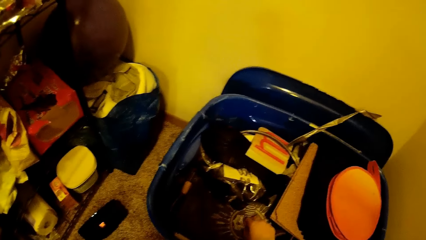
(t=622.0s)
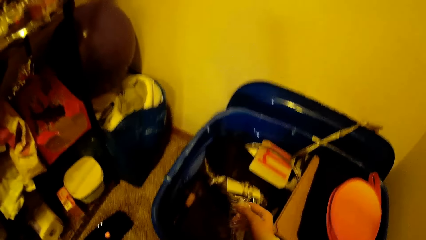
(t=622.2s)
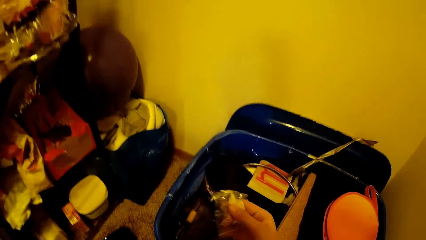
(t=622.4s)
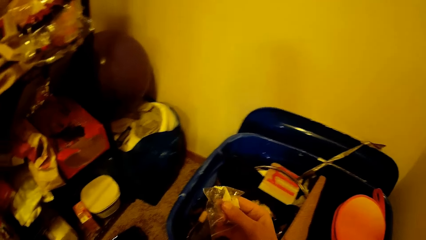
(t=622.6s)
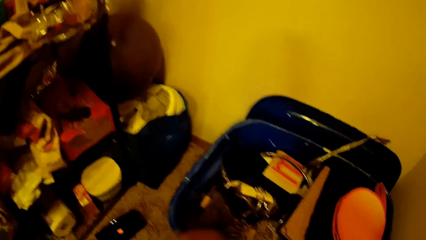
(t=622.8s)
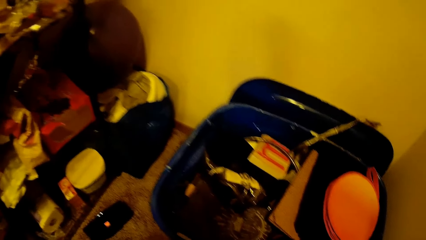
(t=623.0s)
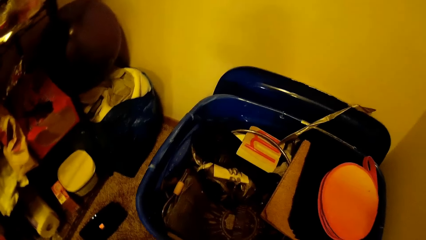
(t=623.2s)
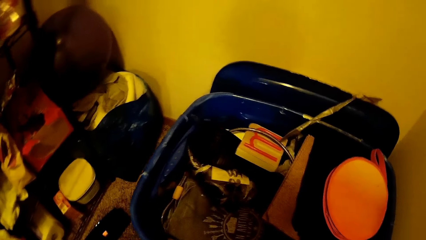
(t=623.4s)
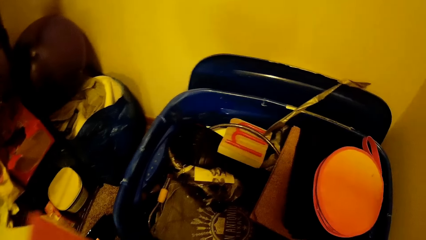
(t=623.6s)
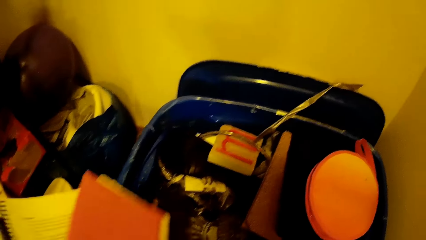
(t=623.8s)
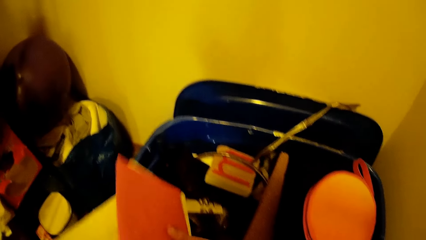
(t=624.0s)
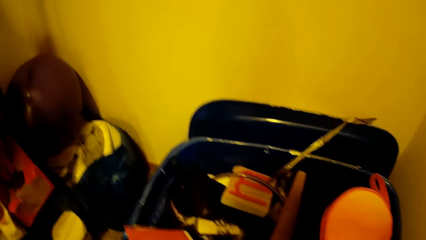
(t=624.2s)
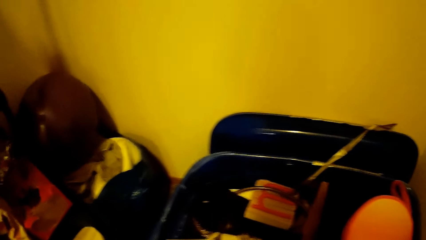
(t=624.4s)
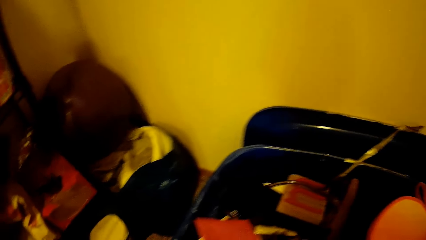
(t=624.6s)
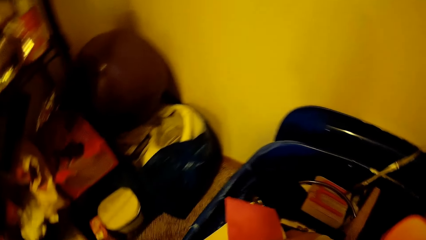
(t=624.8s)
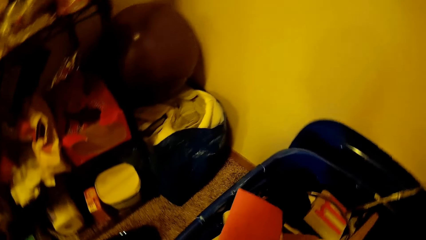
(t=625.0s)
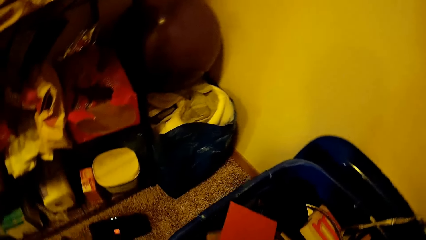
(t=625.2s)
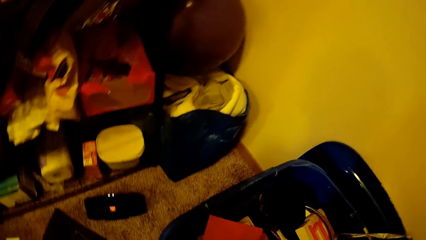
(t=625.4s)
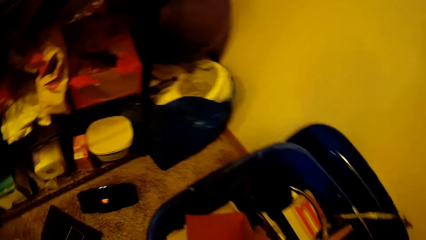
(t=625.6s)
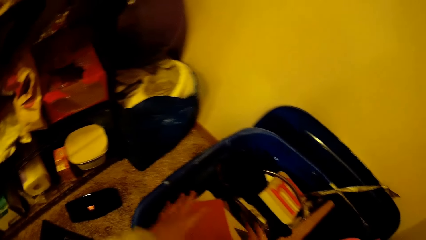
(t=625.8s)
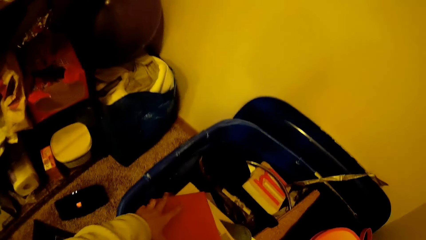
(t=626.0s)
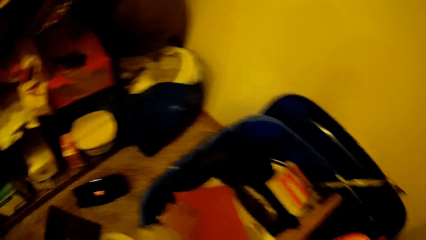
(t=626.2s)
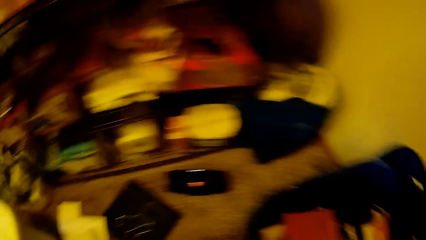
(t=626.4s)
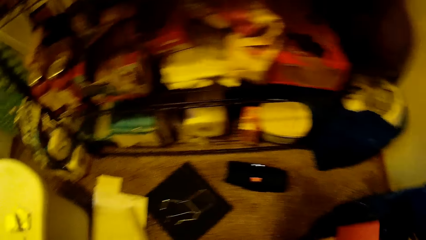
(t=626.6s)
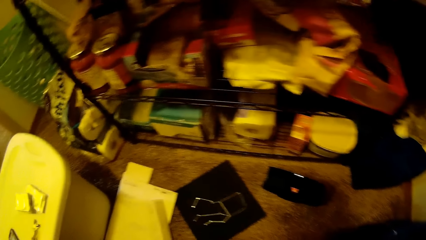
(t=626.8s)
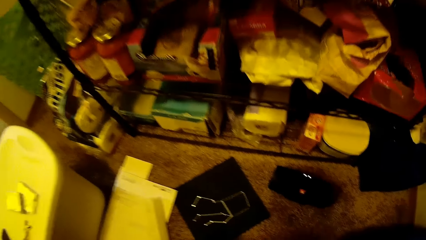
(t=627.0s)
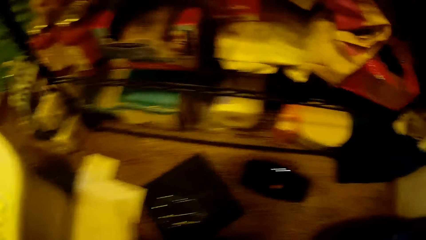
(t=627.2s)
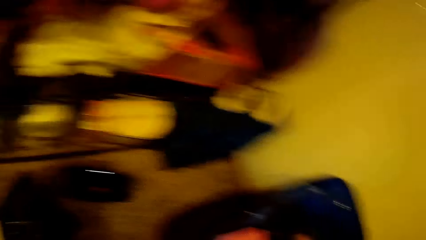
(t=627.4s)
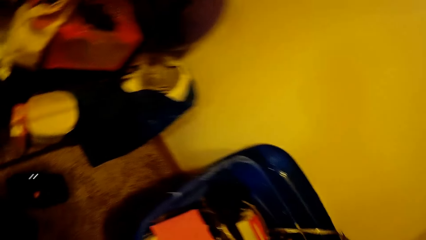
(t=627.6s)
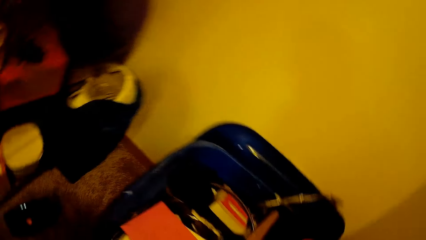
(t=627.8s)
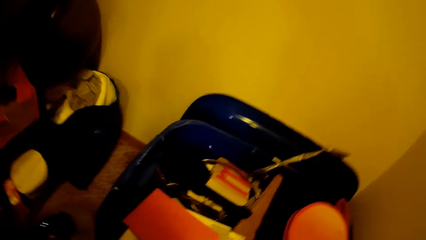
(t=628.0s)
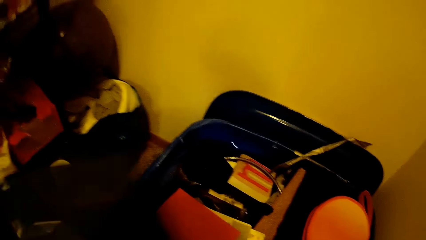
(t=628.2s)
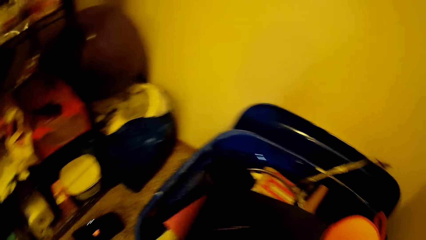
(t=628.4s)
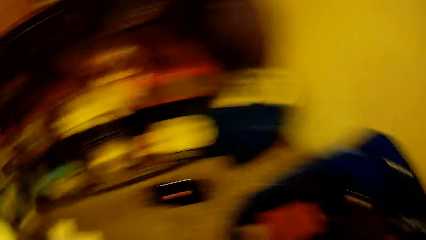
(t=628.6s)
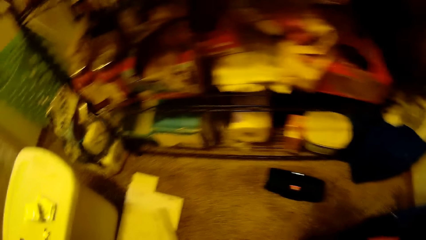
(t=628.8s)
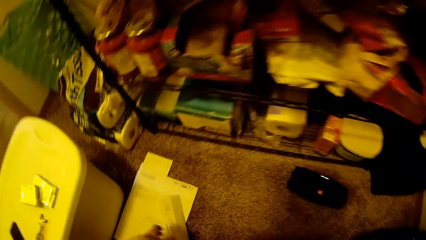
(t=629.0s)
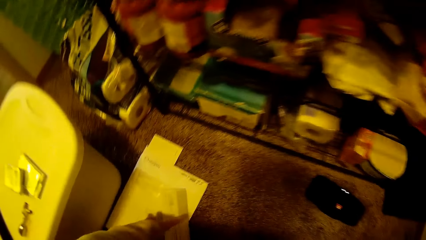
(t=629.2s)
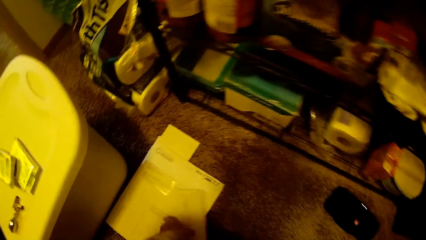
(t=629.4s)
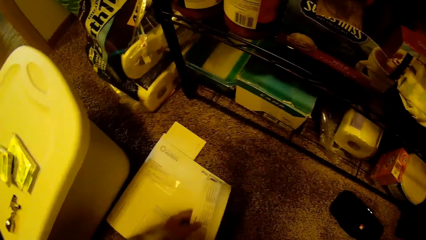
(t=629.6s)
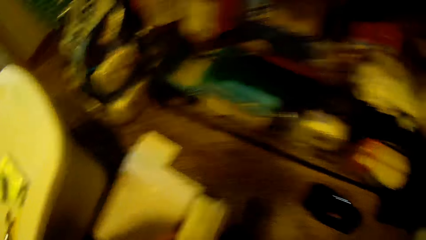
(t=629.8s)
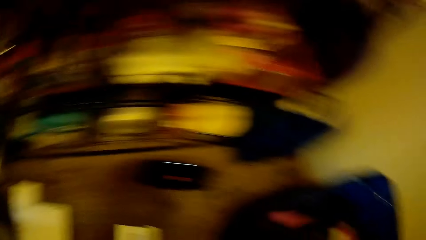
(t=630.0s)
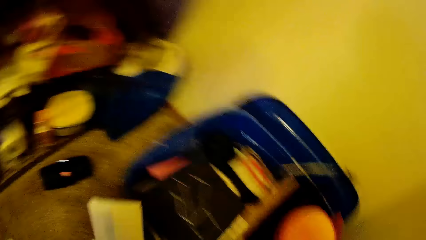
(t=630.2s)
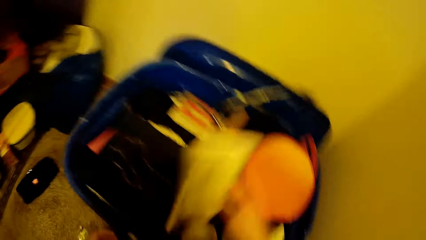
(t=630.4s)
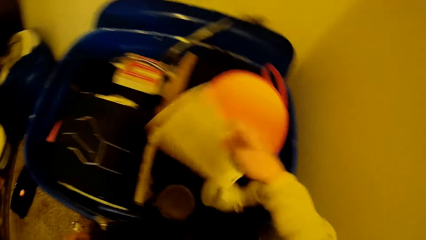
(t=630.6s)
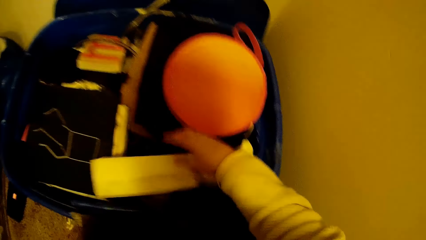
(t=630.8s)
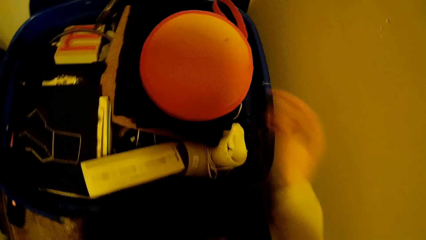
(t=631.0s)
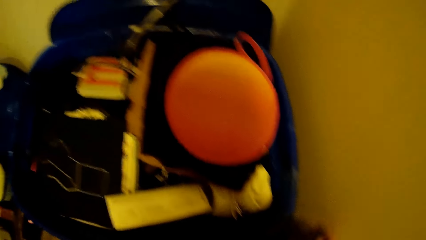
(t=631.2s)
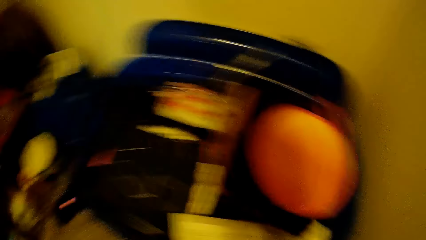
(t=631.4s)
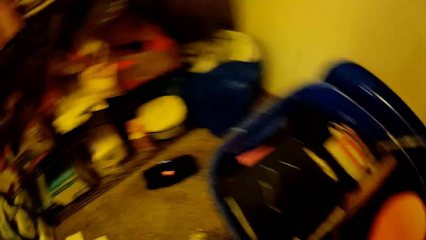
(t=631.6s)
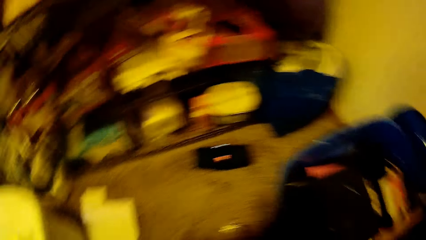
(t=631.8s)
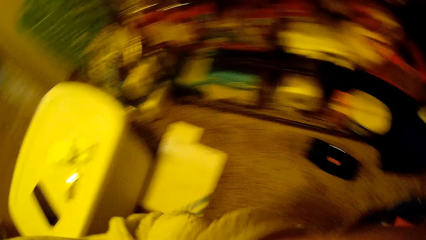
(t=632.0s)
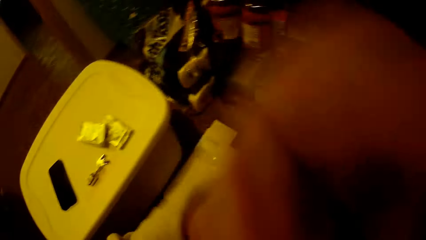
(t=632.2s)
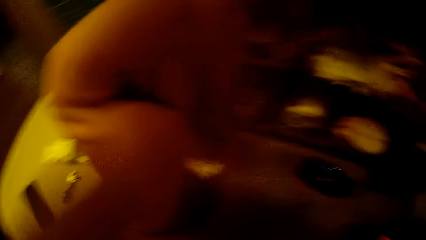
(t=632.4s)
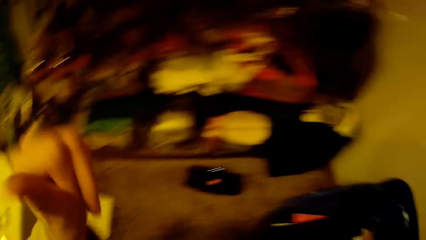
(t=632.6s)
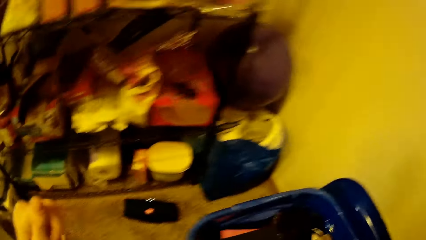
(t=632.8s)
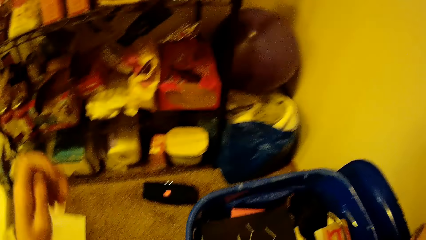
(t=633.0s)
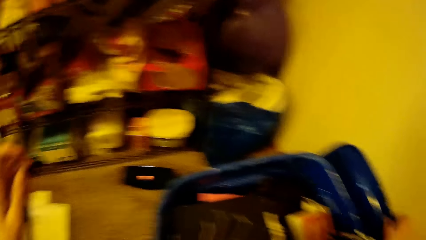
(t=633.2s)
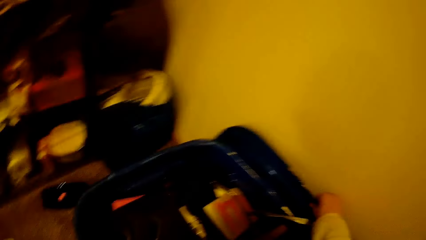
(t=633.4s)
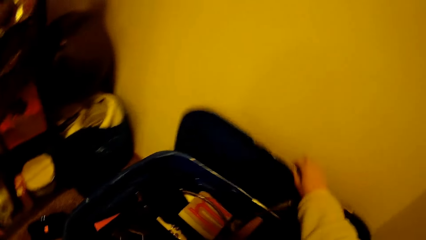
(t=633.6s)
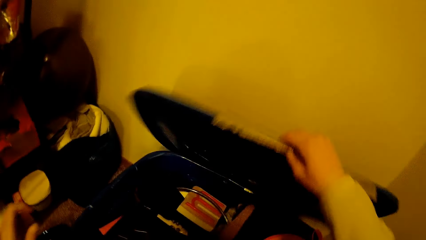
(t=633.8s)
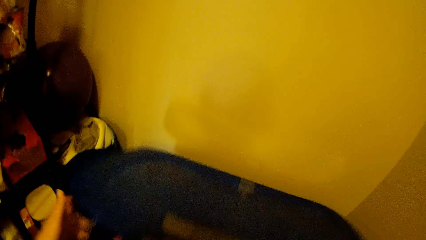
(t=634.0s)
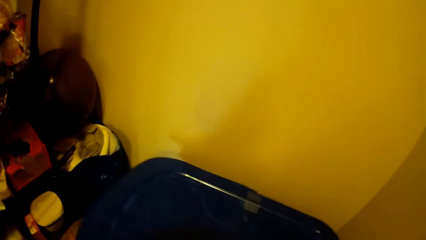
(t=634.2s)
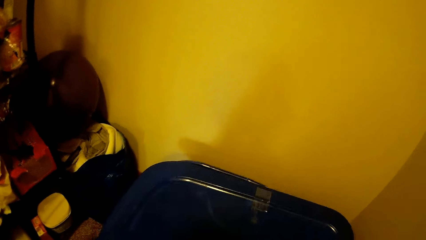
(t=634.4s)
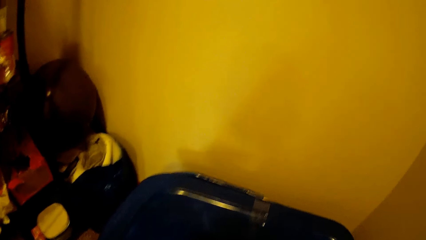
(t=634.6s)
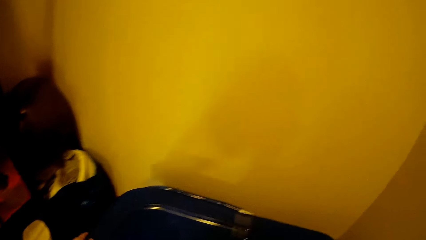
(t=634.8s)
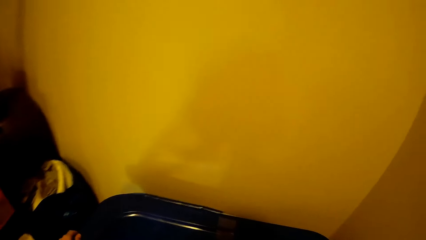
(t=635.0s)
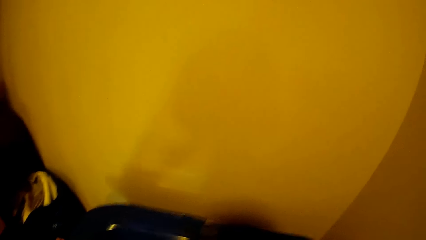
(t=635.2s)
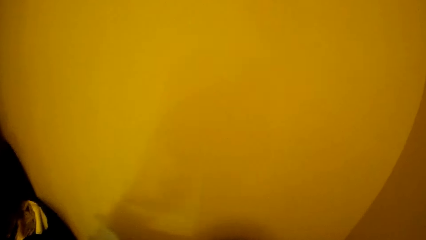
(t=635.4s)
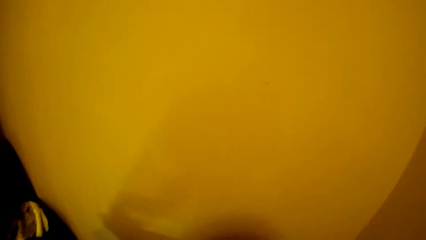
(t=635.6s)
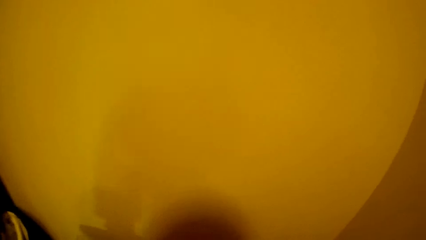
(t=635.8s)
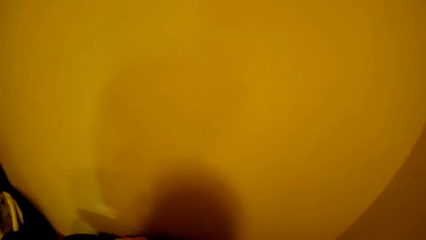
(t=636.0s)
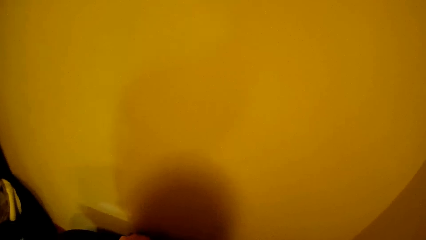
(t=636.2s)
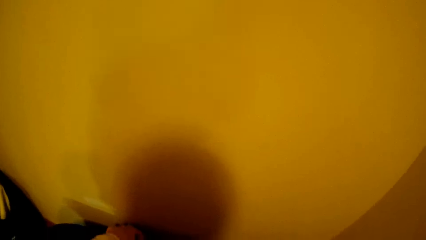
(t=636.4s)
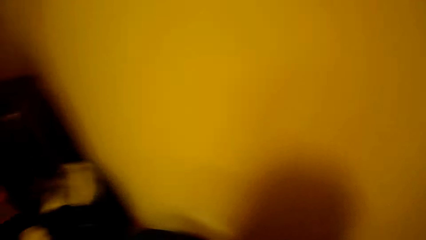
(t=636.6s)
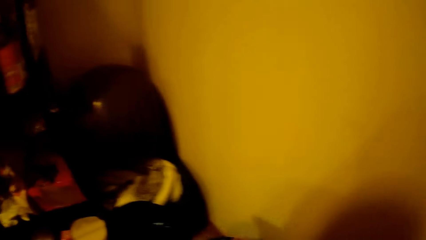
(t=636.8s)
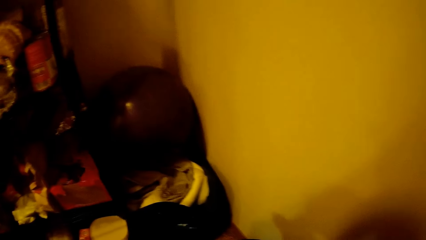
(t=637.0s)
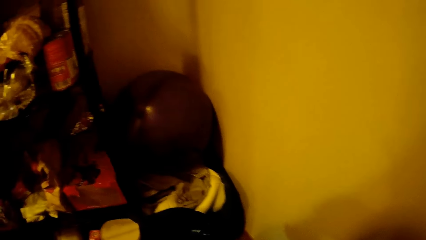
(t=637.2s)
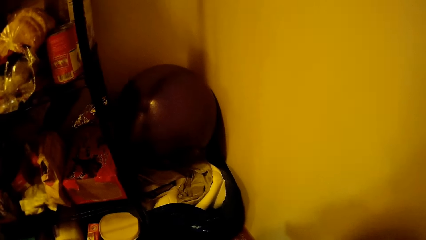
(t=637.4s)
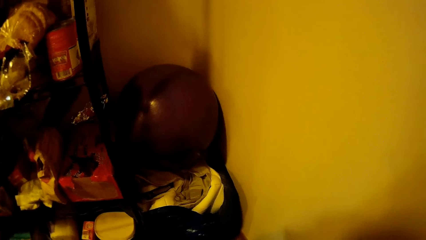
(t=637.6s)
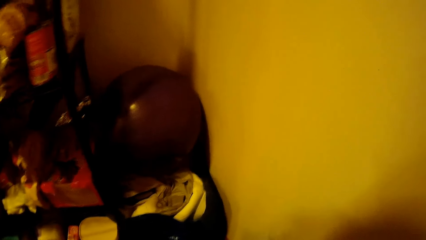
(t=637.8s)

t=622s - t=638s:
The camera wearer picks something and puts it on the other side. She moves books, papers and things from the floor to the container or bag. She puts something in the bag. She picks a paper and puts the paper in the bag. She moves a hand. She wipes her face with her left hand. She picks a cover. She closes the container with the cover.
